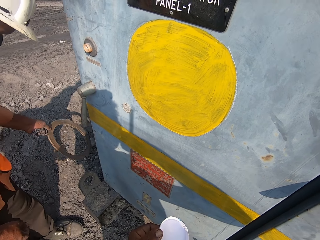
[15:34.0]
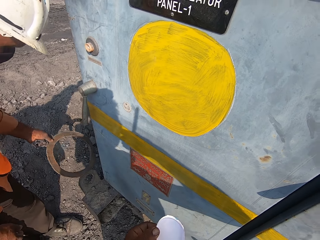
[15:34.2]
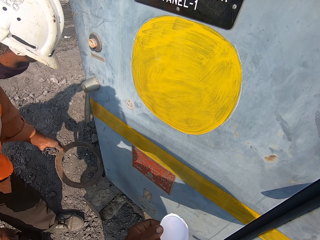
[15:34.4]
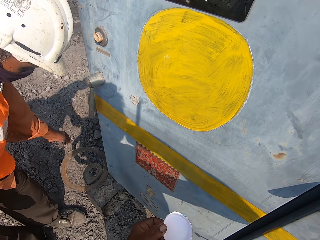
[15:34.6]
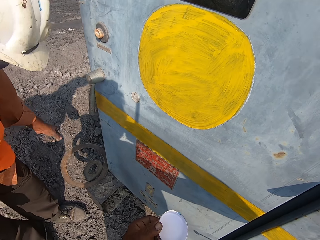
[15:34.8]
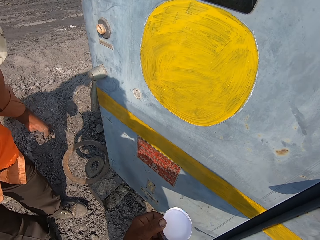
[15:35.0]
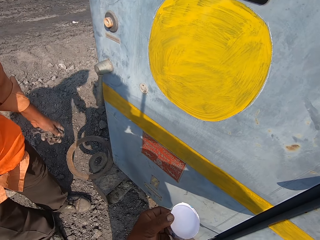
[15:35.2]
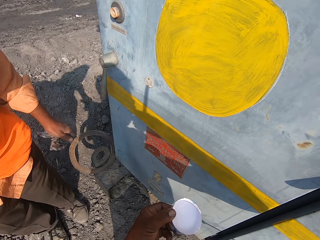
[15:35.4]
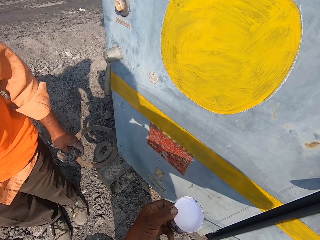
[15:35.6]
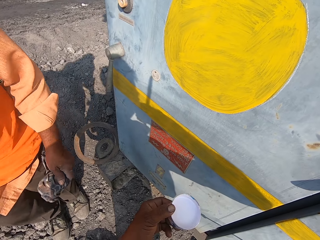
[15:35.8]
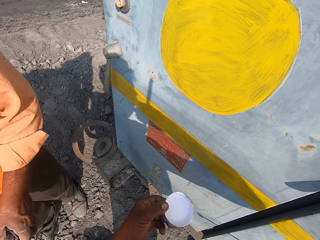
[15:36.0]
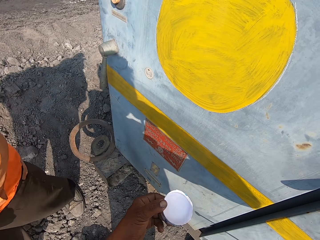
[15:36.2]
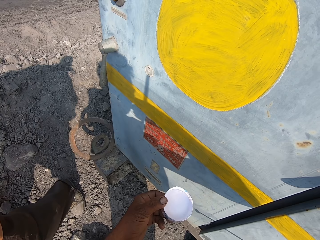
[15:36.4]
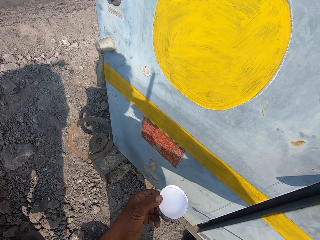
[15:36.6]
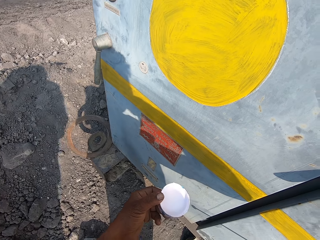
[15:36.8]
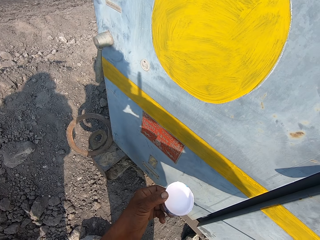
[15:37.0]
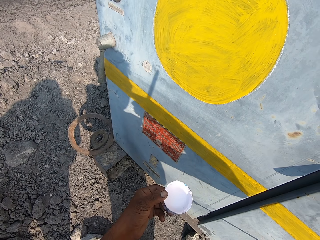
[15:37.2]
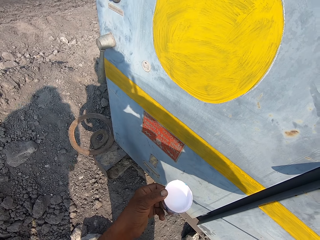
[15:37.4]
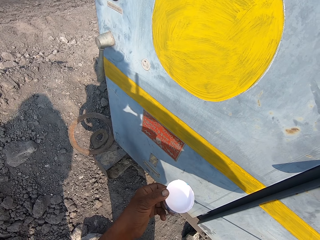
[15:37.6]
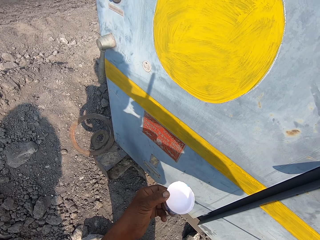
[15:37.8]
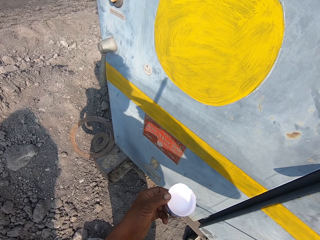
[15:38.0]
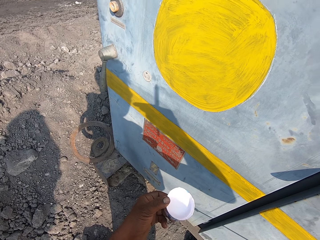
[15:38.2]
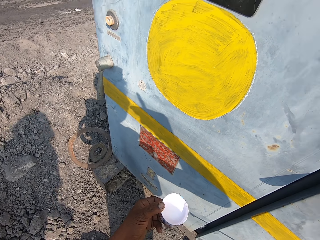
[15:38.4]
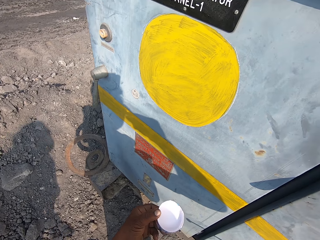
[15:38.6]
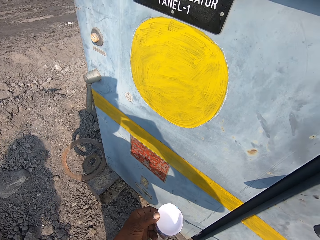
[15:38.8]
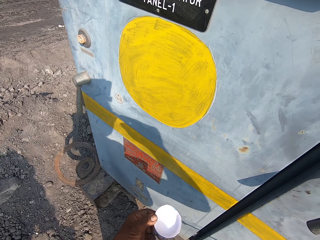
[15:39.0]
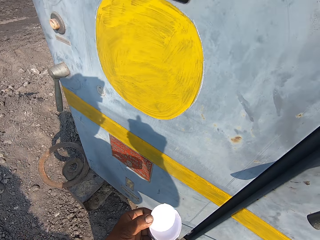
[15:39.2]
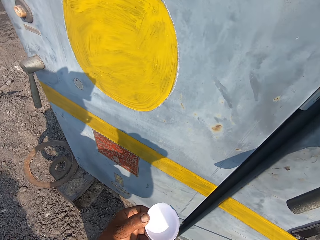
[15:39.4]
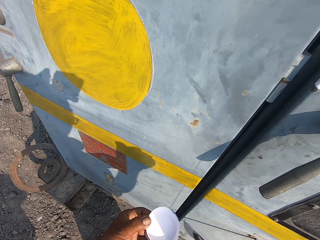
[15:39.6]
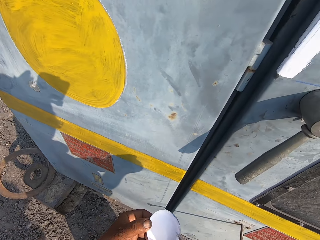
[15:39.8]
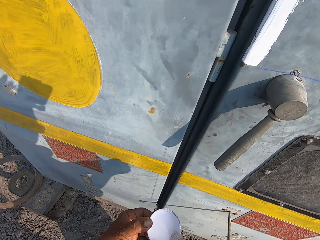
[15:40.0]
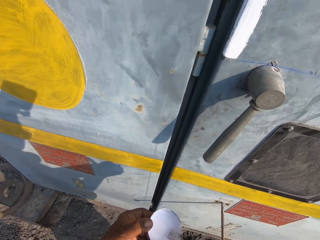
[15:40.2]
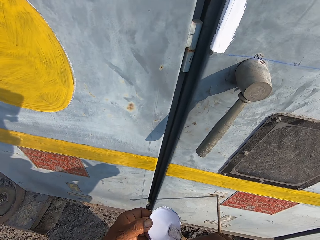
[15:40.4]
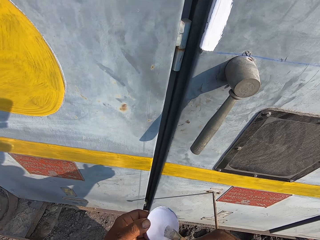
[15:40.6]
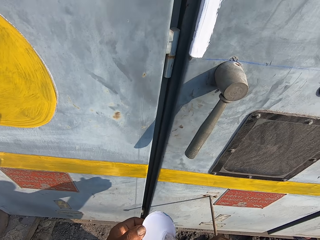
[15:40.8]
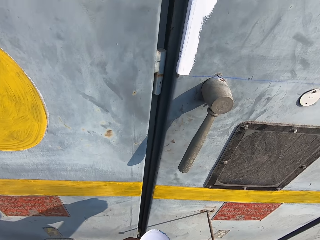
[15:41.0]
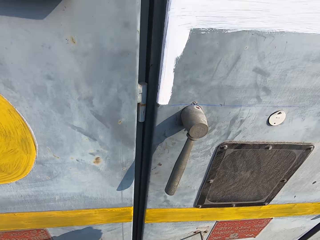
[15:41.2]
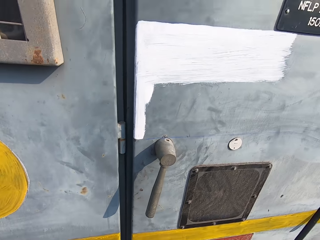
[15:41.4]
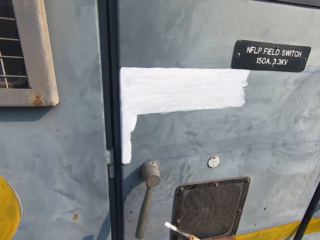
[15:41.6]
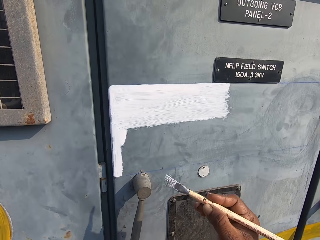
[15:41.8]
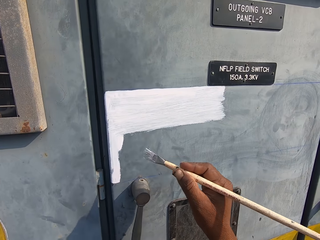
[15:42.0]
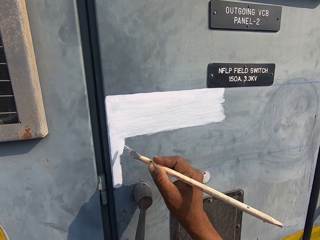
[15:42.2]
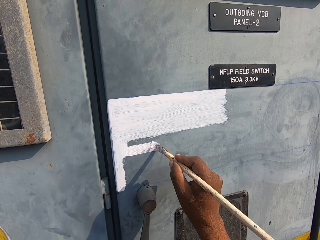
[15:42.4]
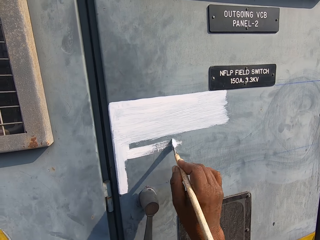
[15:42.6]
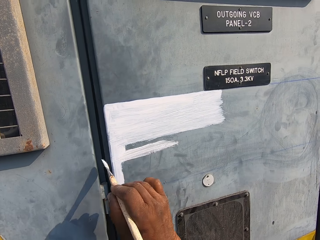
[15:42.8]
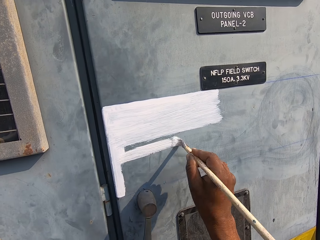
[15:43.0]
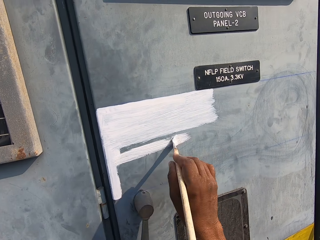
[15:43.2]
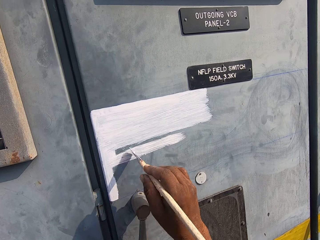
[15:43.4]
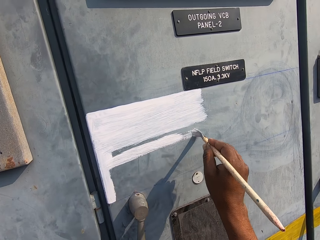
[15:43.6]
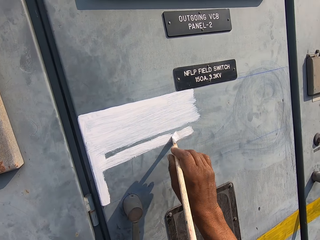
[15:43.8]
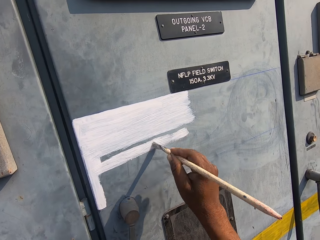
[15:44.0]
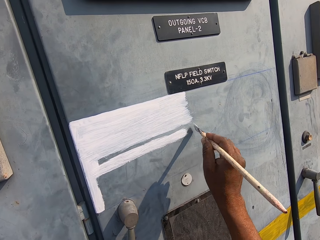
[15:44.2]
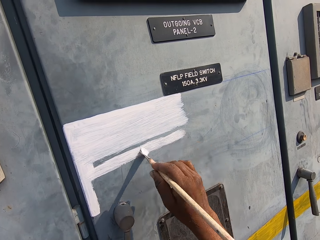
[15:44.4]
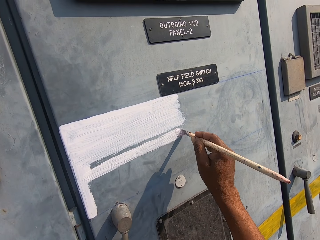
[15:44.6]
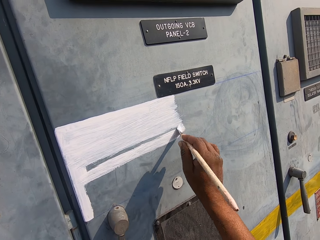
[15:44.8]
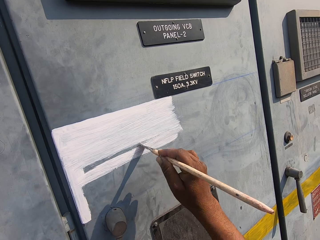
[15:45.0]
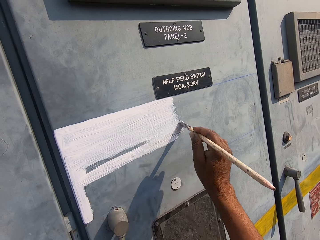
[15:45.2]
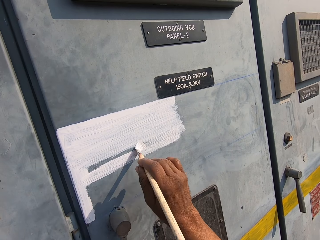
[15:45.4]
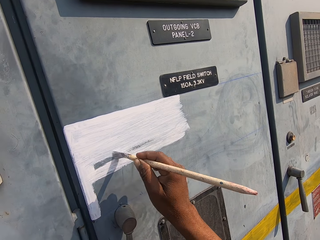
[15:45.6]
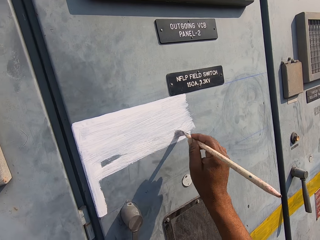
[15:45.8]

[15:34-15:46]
A man throws the shape to the ground. The man walks away. The camera wearer dips the painting brush in paint. They paint the field switch door.

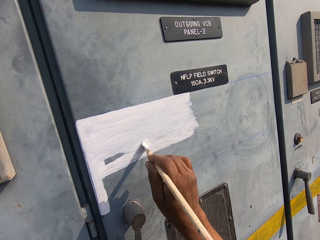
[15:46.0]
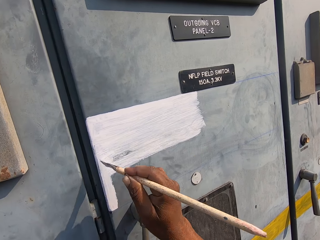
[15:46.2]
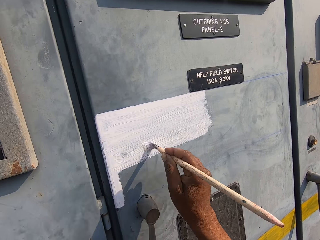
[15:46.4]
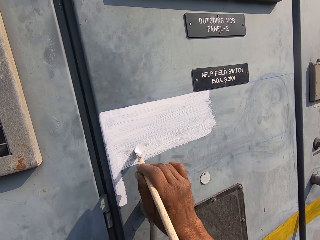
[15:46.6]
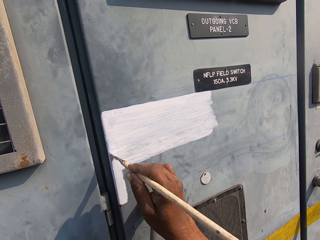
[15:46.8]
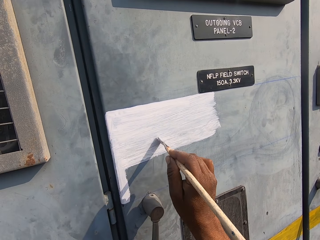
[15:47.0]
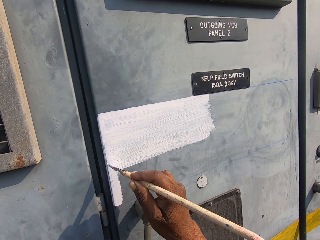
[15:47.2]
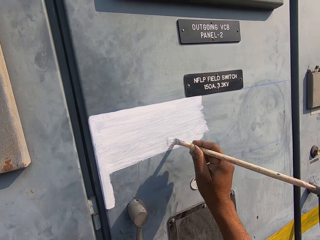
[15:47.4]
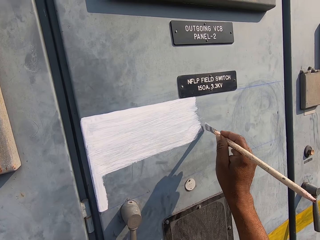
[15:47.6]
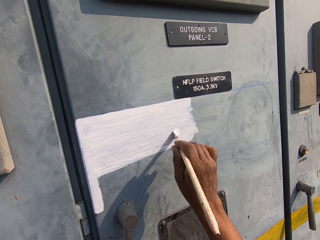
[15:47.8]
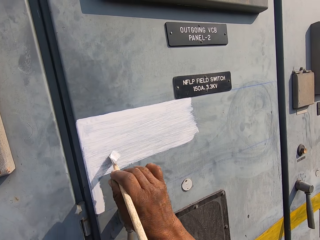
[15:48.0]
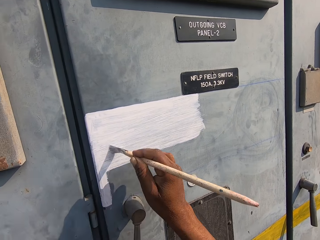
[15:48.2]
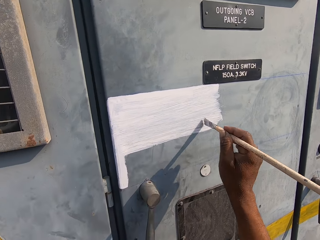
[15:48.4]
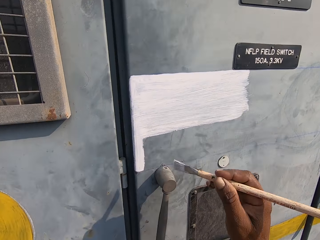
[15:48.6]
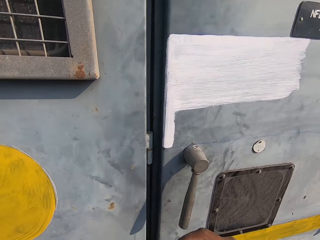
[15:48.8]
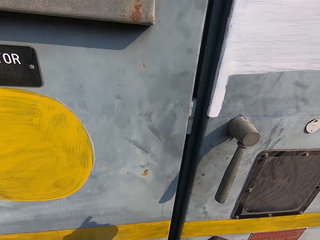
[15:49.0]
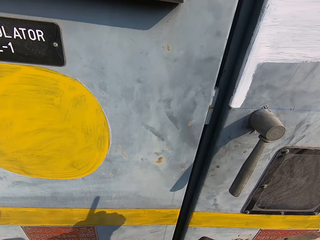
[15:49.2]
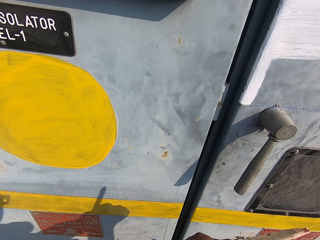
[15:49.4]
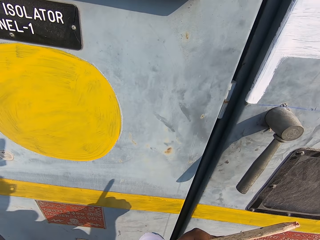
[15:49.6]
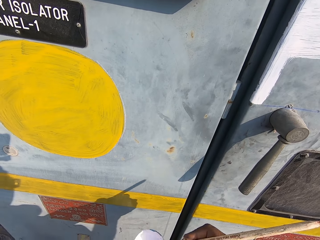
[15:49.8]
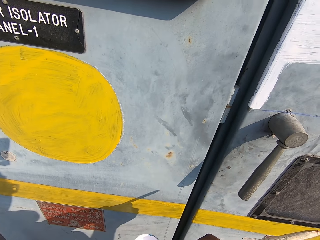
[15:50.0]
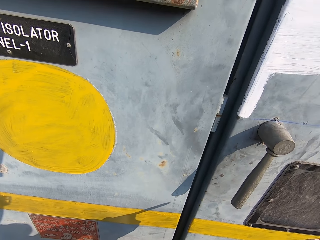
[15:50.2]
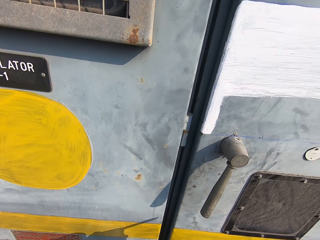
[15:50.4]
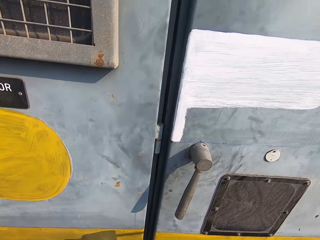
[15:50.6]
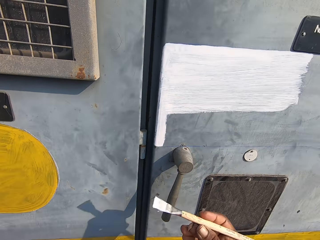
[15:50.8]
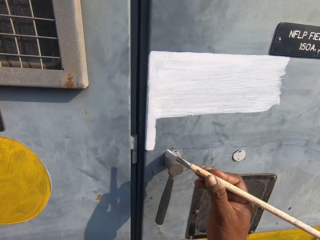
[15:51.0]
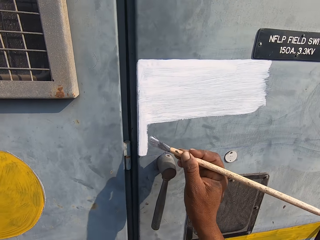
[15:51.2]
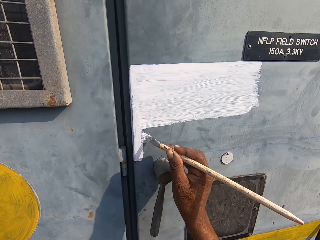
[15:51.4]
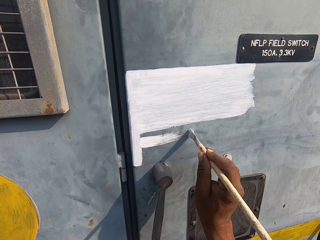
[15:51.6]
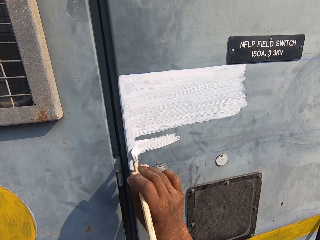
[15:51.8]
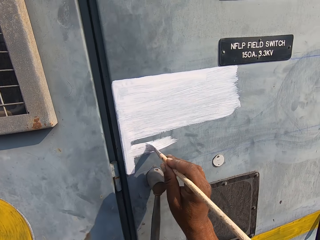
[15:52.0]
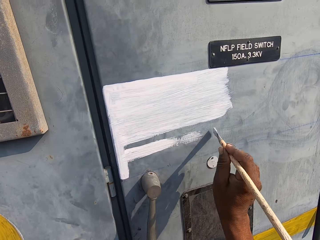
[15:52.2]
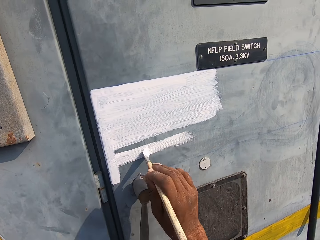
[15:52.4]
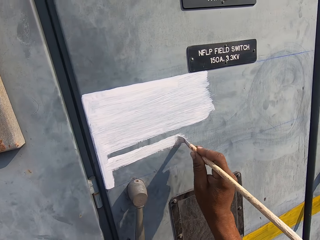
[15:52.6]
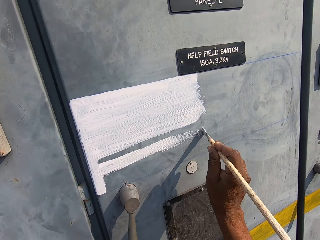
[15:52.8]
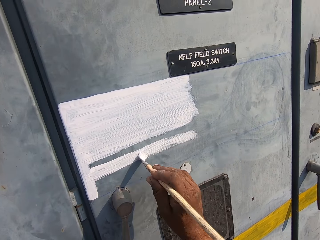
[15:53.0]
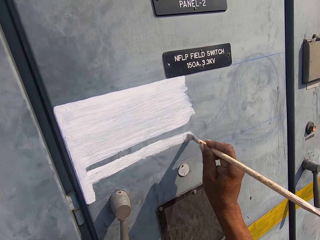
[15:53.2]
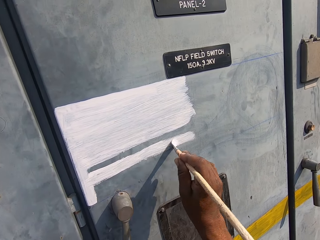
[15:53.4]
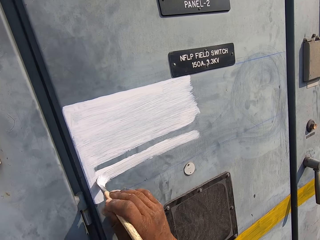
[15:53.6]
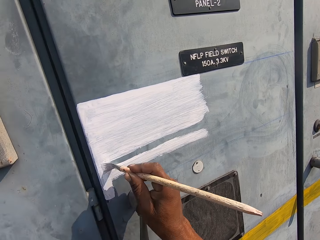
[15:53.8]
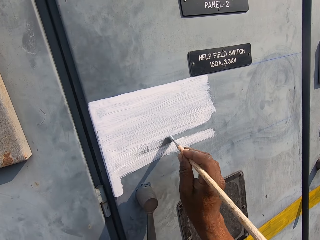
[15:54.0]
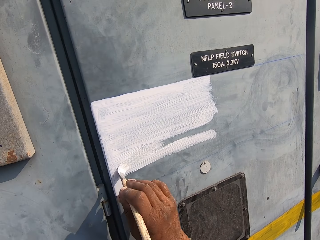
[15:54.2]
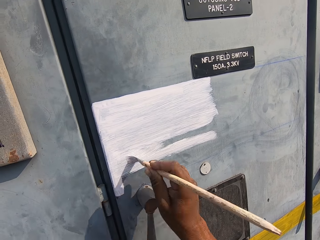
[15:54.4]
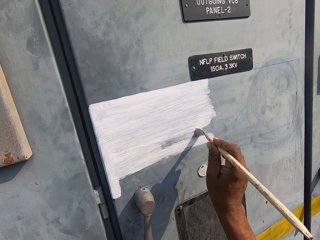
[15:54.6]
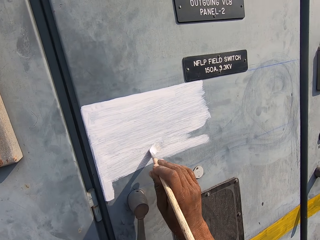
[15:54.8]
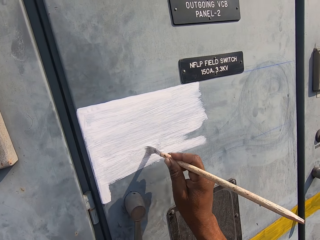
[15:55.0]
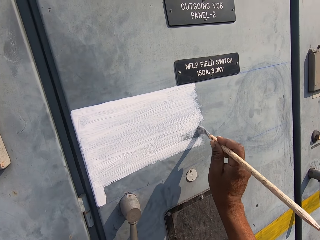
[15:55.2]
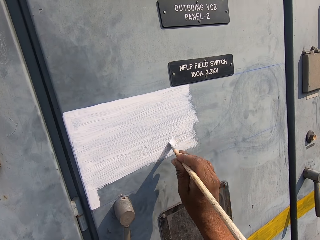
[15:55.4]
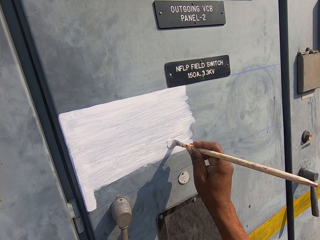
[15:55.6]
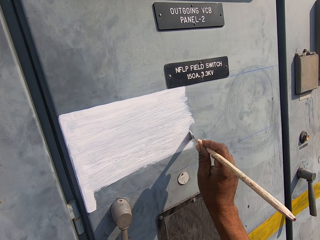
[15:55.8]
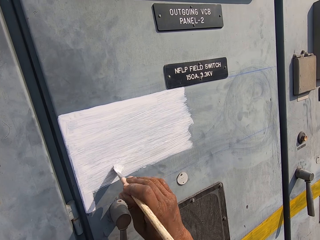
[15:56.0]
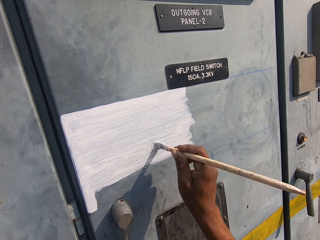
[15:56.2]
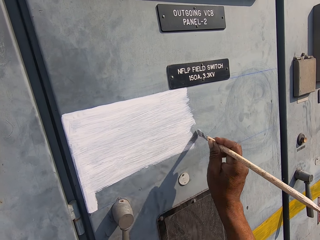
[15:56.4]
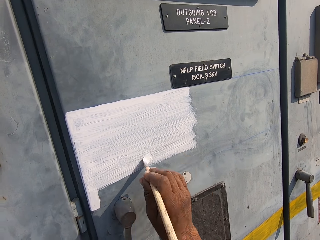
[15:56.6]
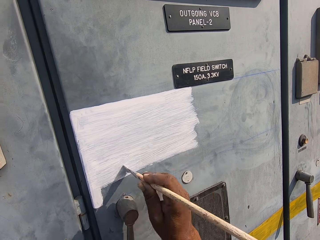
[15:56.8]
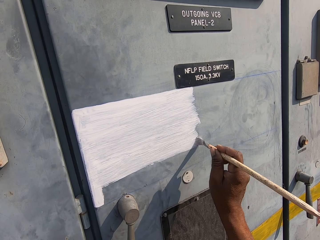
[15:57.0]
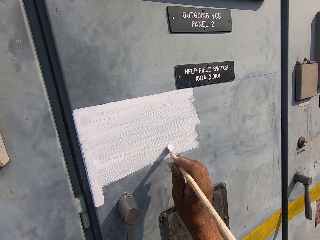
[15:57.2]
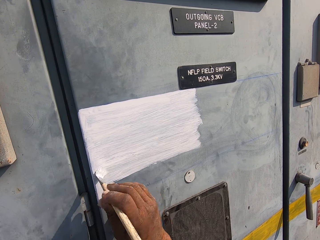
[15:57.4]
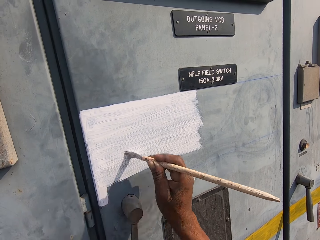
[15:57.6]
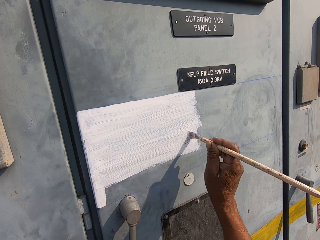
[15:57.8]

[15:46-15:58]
The camera wearer dips the painting brush in paint. They paint the field switch door.
